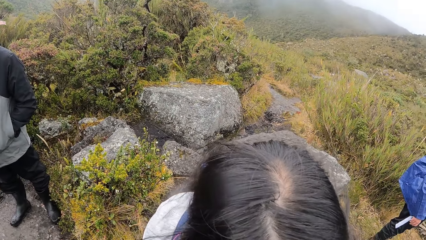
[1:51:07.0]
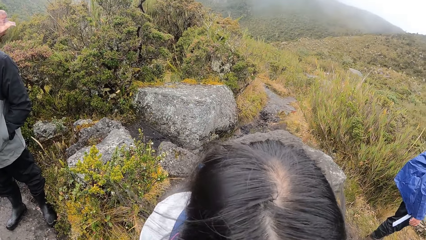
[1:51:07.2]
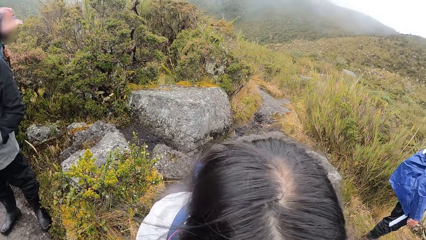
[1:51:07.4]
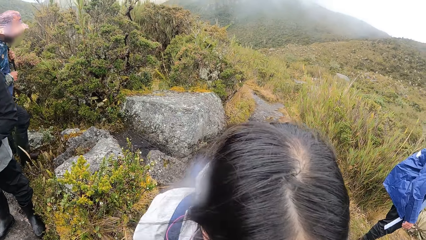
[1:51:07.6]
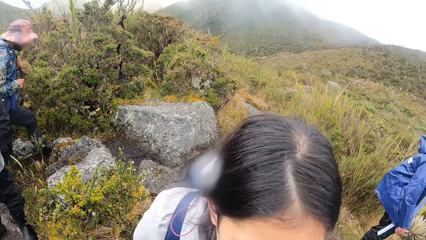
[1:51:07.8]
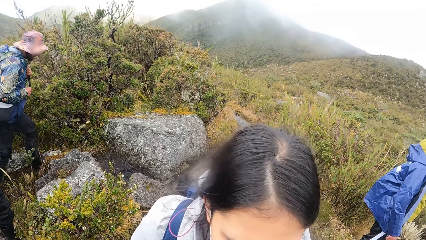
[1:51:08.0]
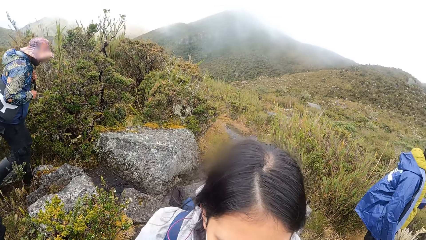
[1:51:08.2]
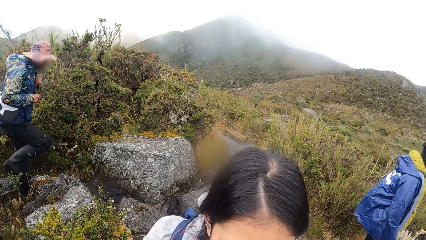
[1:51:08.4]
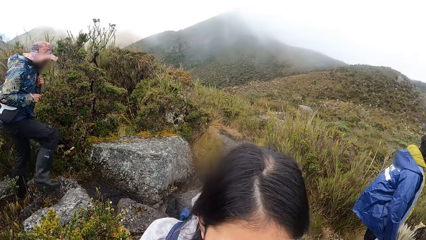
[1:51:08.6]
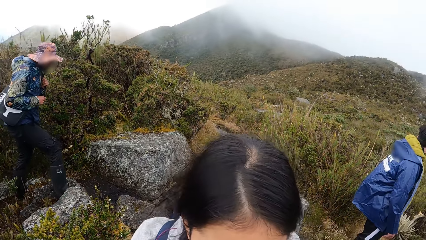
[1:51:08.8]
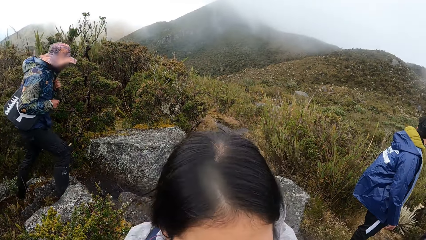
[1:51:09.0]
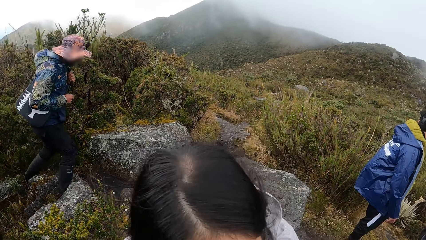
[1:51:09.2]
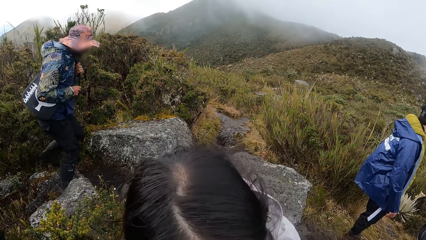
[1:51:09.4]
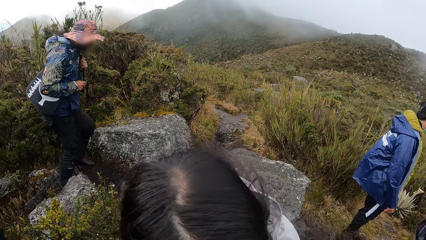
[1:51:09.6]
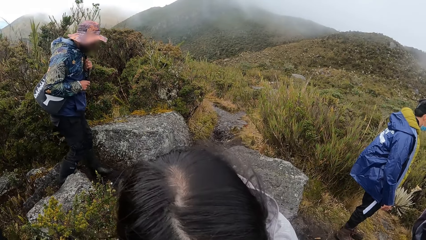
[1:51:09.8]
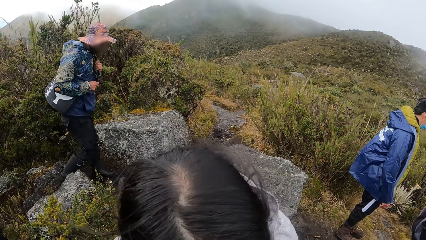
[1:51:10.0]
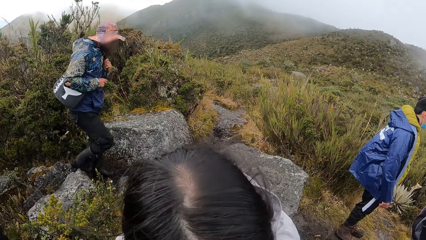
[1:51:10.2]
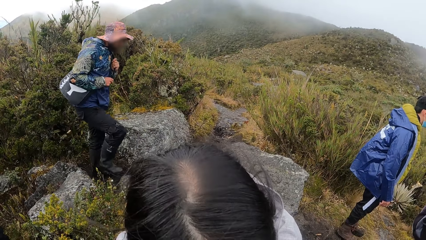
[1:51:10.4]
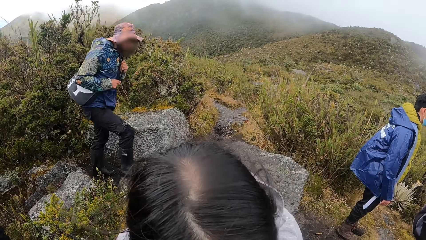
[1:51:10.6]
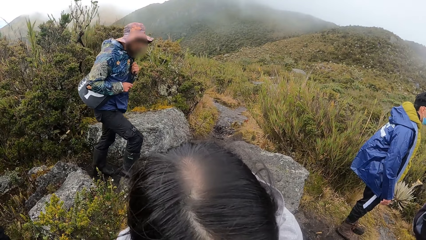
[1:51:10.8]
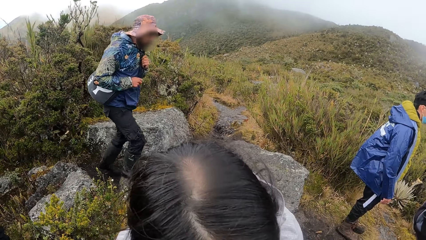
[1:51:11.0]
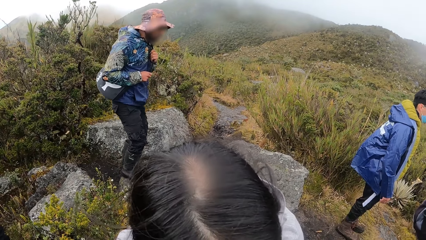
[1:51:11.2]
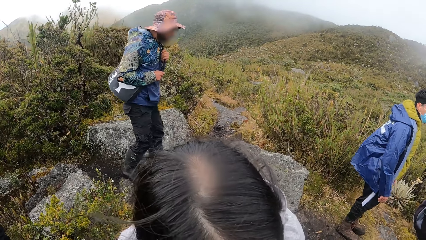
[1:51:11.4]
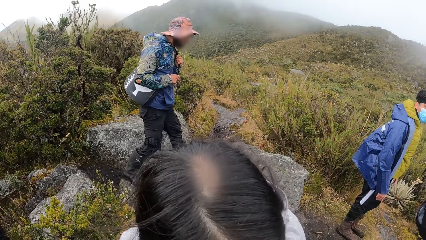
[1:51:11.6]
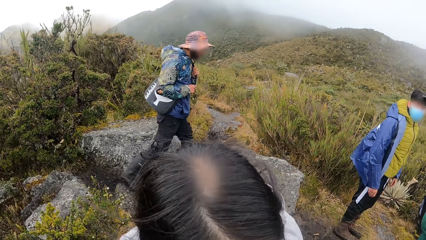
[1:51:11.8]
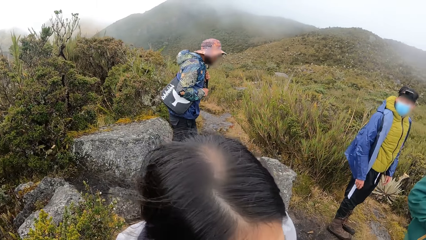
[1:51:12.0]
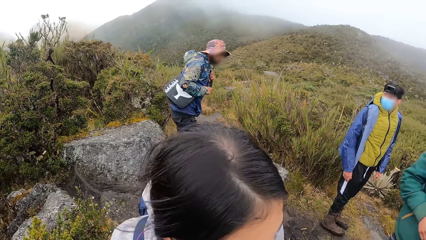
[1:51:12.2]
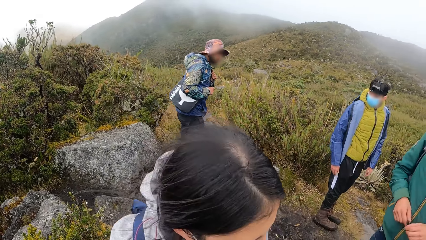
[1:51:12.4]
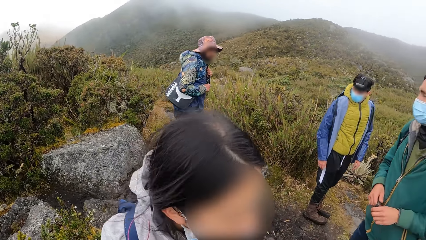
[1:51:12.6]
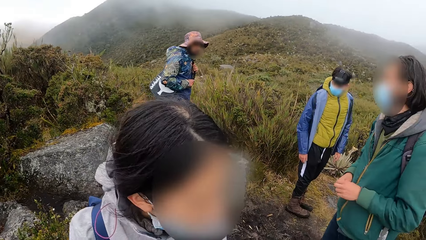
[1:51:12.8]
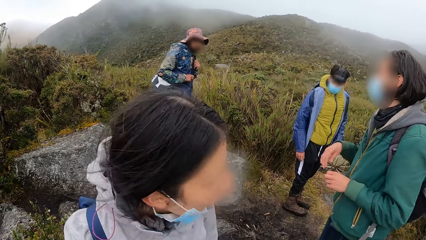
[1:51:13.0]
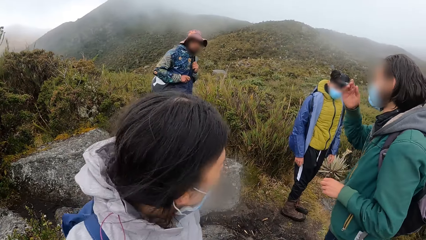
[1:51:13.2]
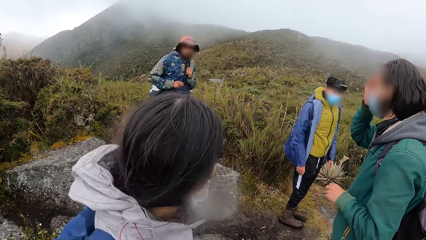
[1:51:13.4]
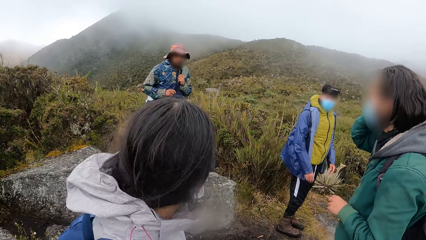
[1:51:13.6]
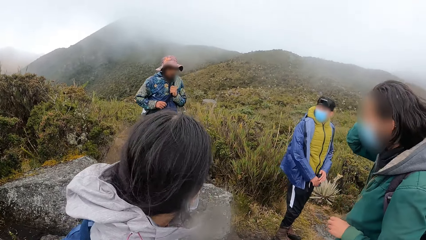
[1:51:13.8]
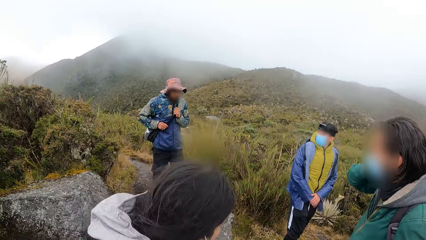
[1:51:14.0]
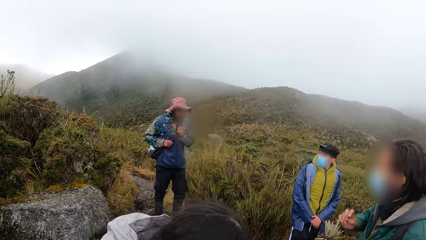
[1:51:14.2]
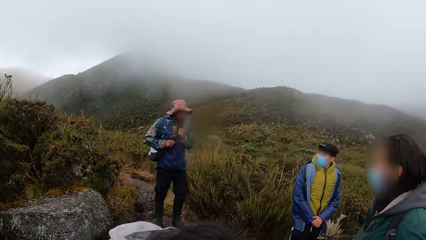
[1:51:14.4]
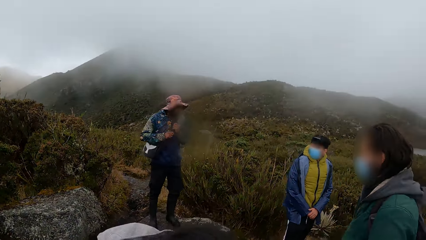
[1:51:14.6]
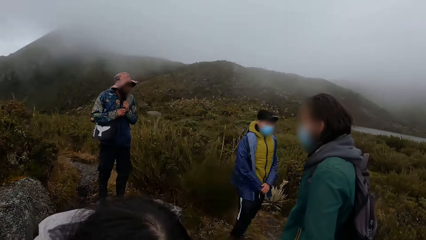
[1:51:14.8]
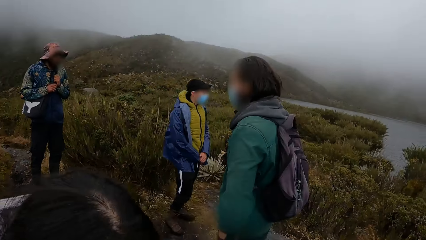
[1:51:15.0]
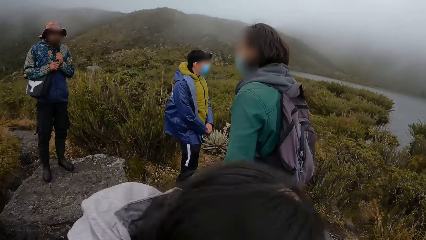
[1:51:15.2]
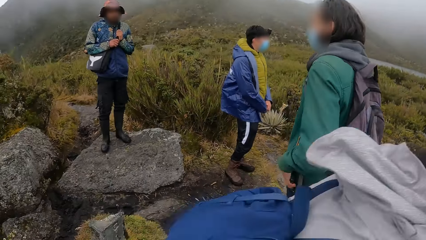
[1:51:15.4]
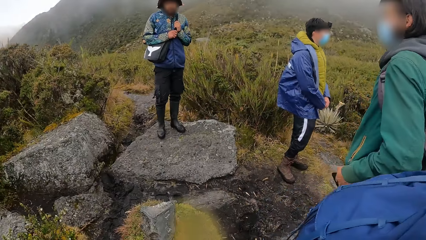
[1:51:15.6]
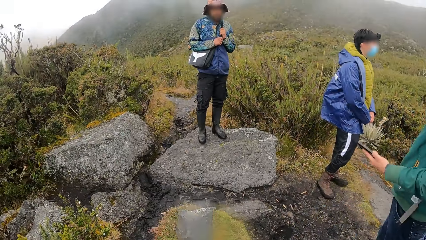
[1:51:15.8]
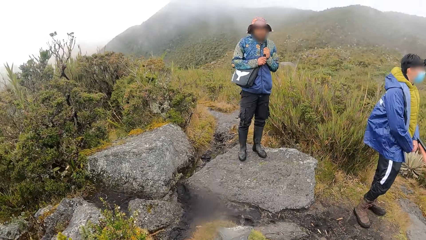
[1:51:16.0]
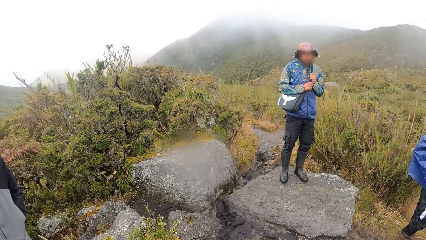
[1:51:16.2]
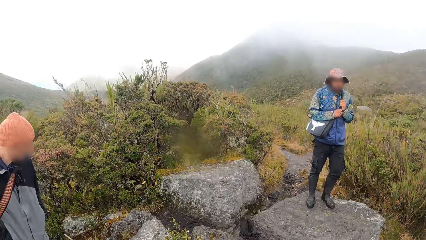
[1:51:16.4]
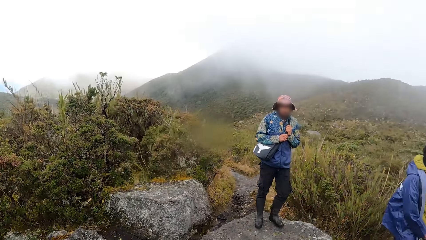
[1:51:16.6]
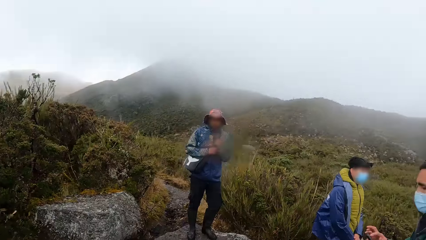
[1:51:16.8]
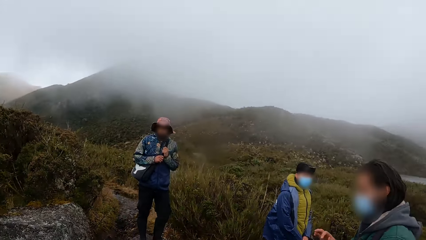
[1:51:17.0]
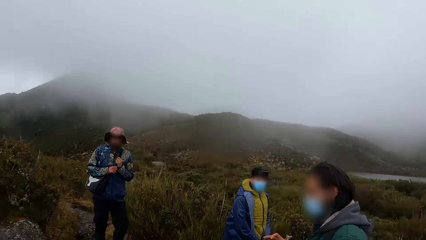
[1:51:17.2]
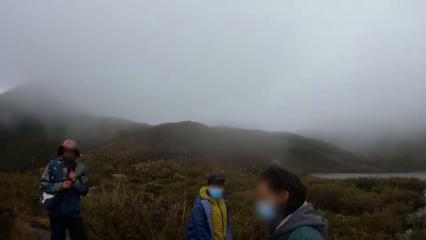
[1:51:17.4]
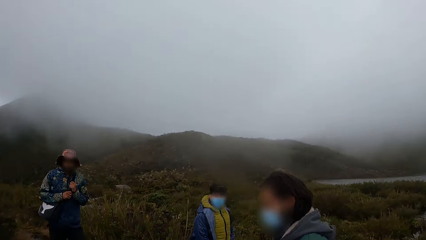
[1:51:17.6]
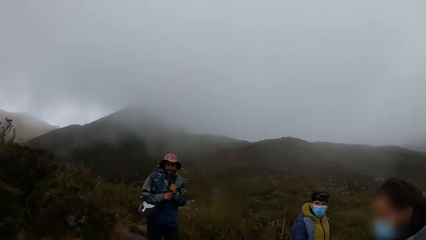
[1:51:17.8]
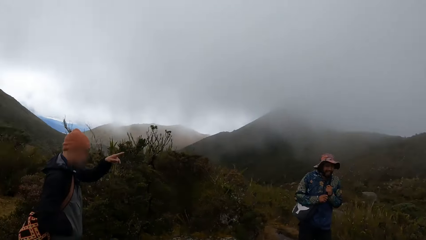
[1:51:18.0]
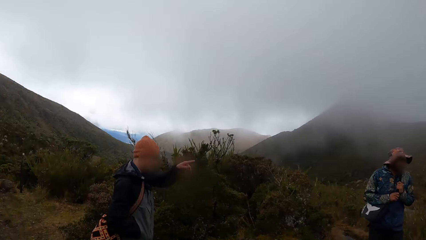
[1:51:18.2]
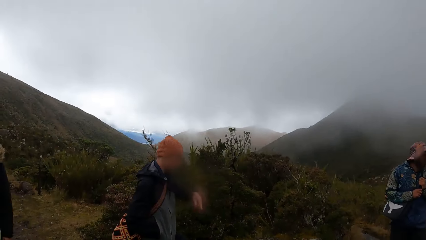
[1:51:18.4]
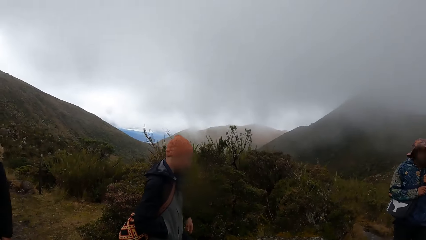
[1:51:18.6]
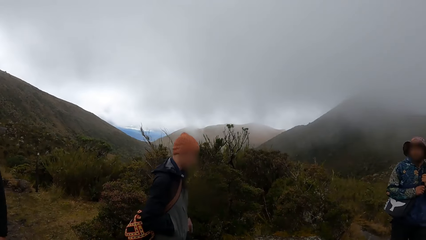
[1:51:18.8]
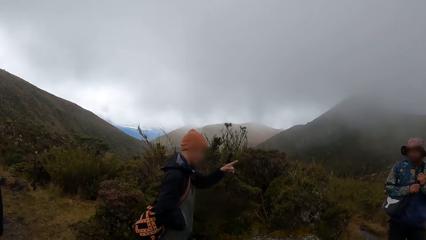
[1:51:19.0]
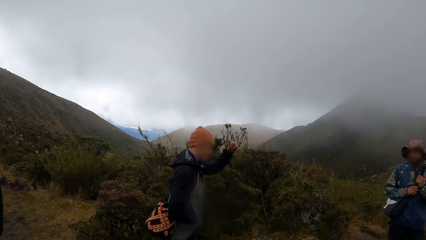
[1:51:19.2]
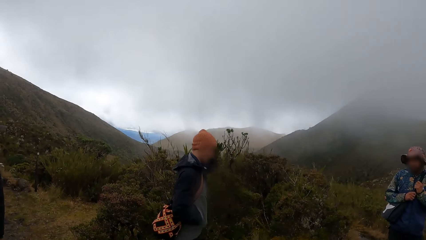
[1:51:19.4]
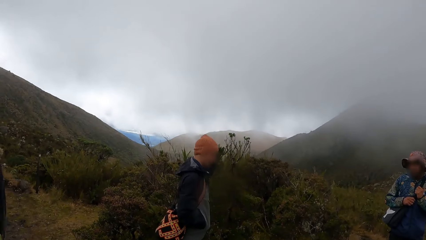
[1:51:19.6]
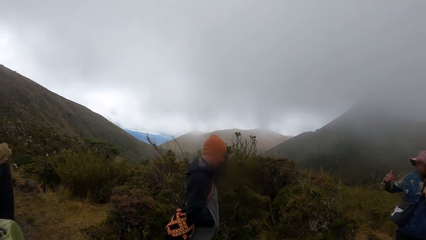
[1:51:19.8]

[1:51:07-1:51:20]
A person interacts with the camera wearer. The camera wearer looks around.
